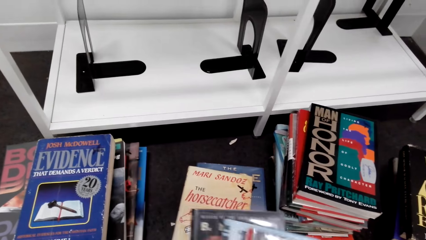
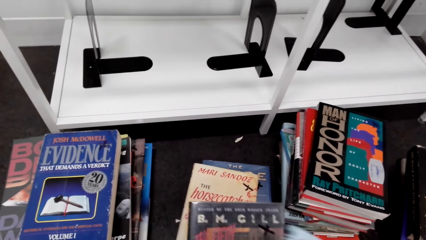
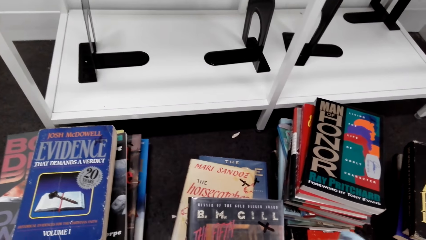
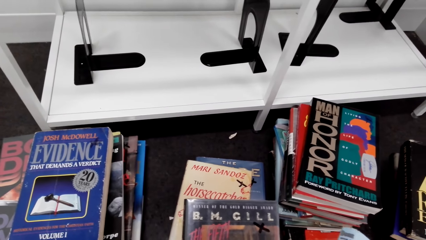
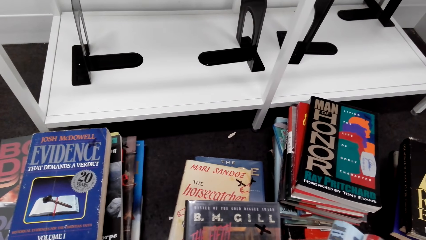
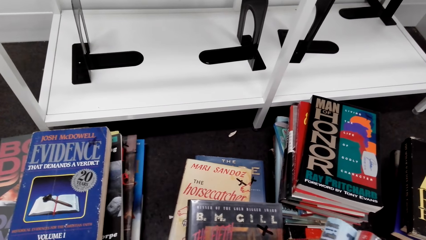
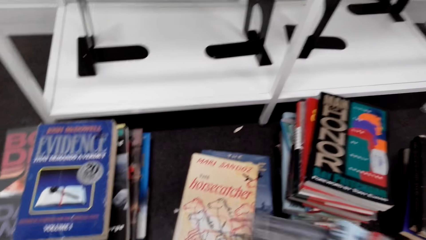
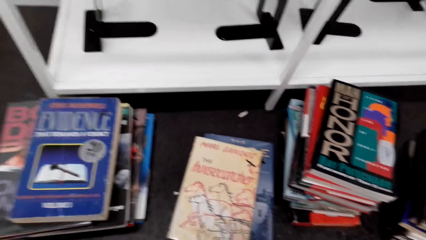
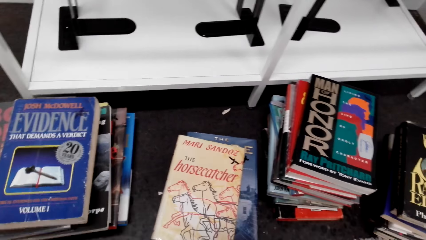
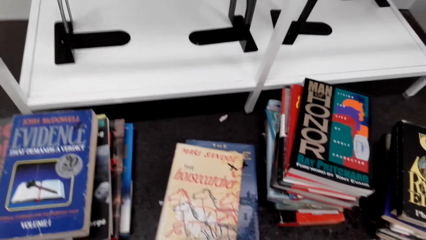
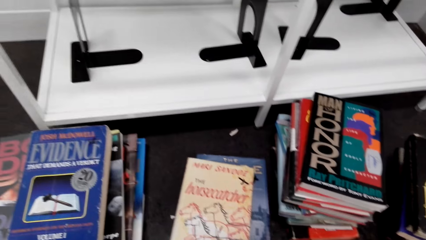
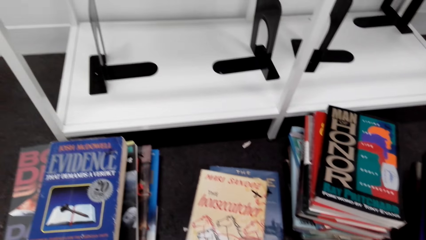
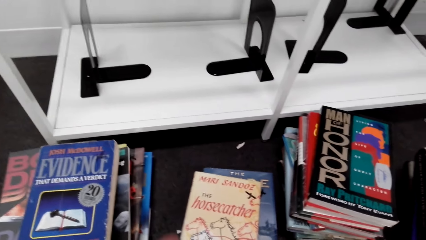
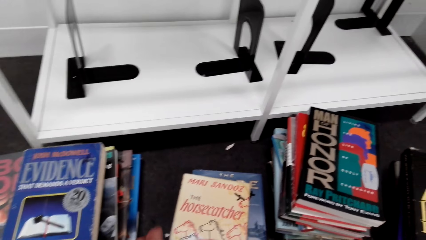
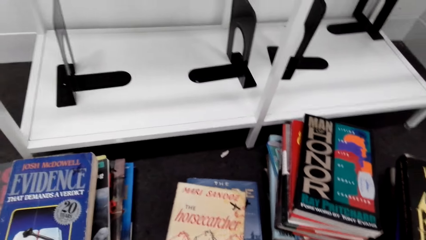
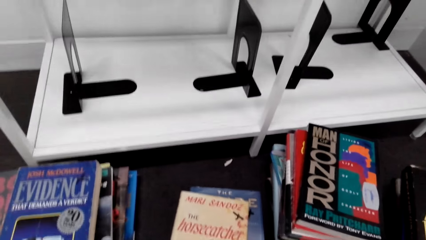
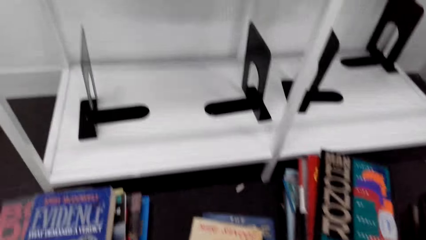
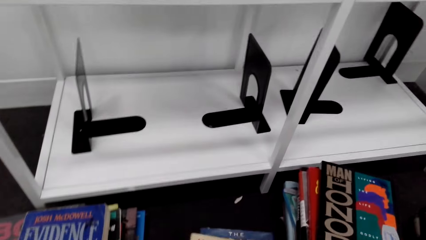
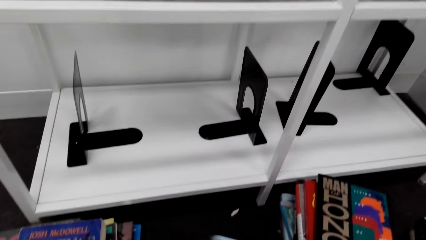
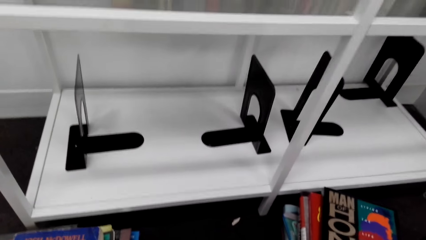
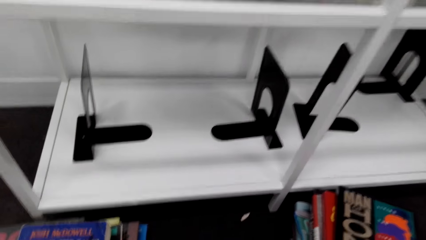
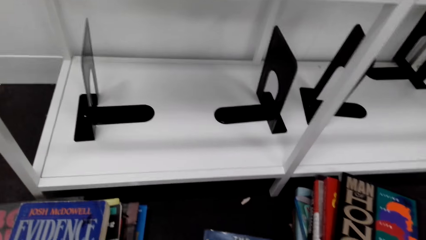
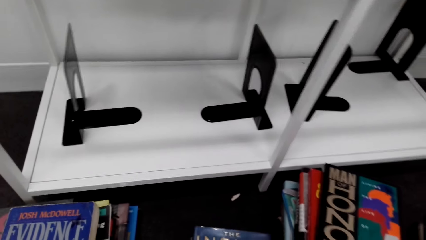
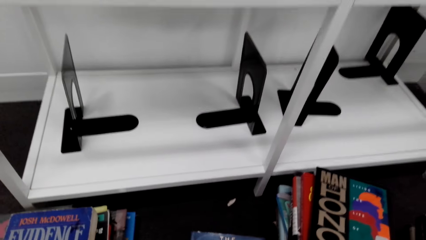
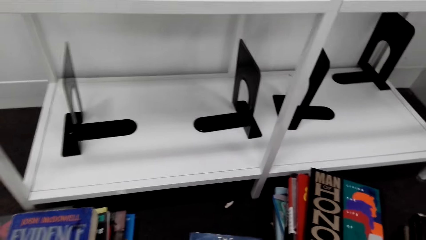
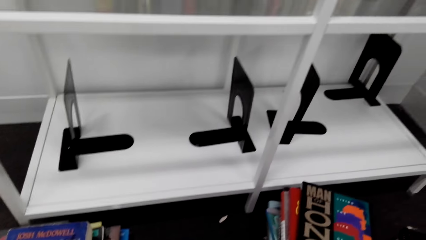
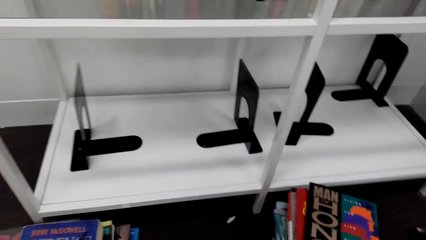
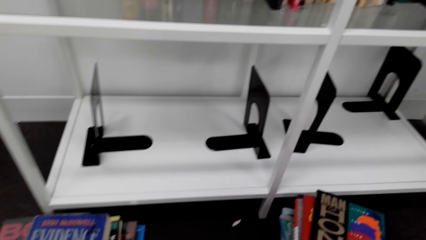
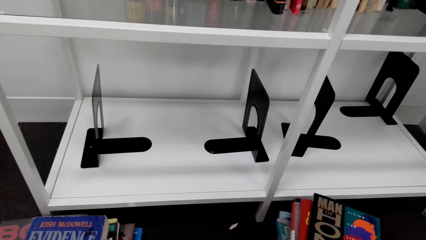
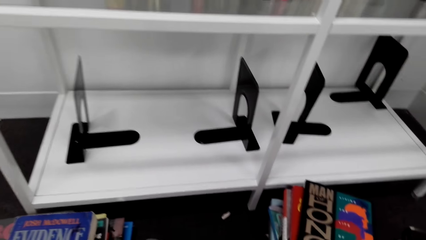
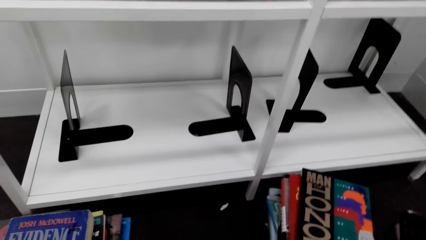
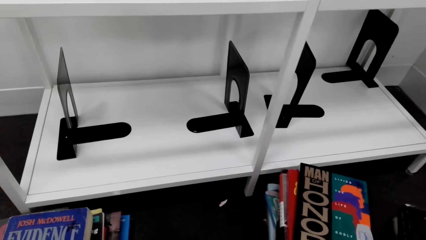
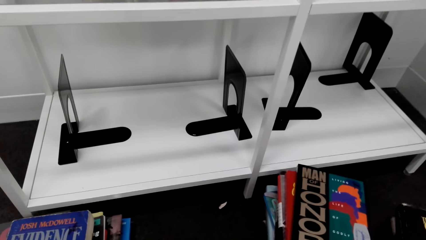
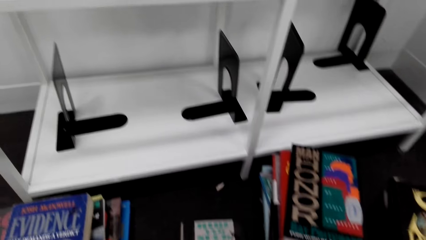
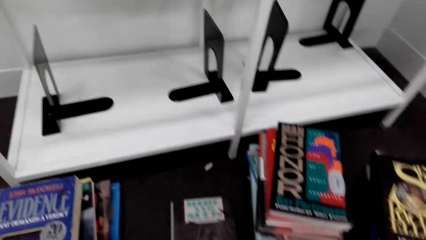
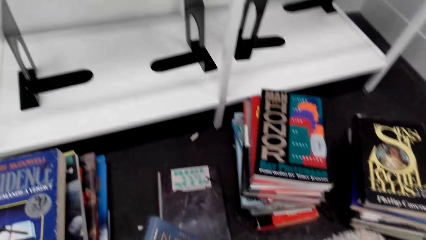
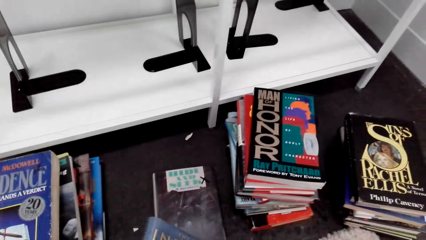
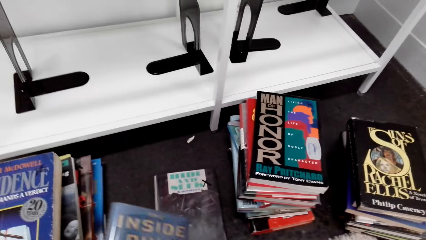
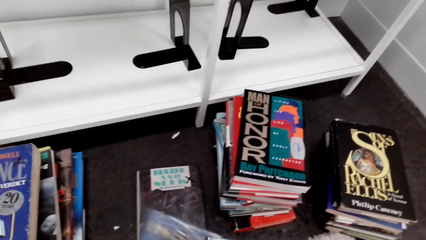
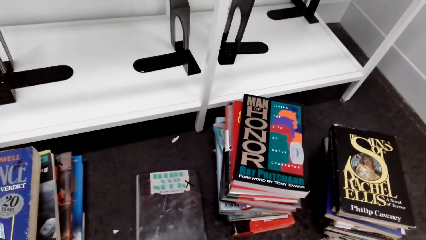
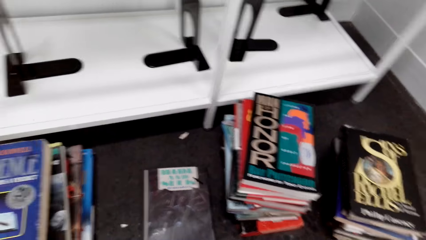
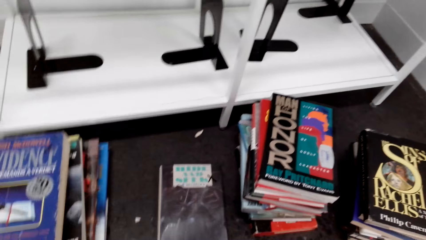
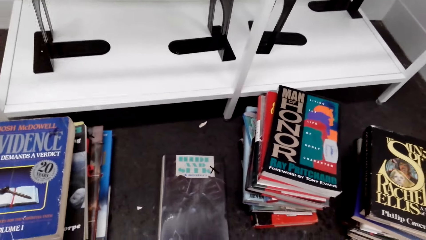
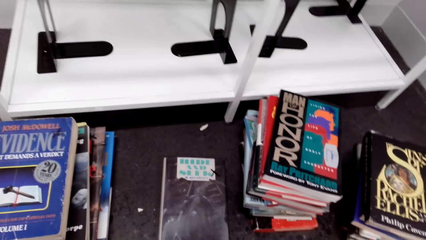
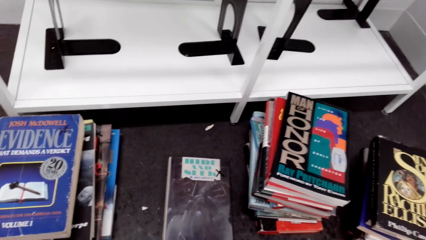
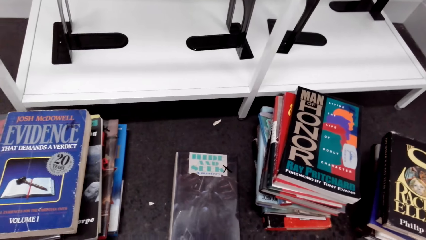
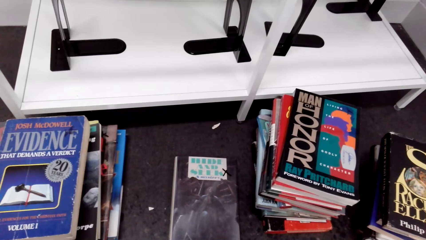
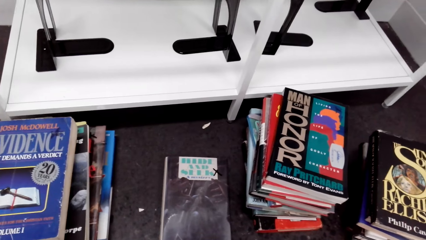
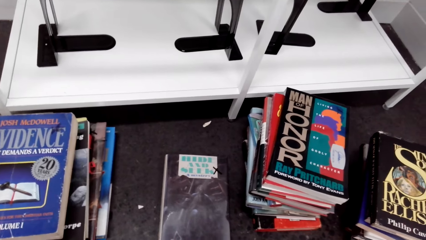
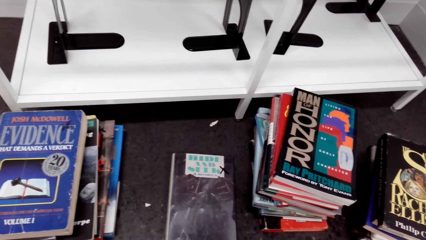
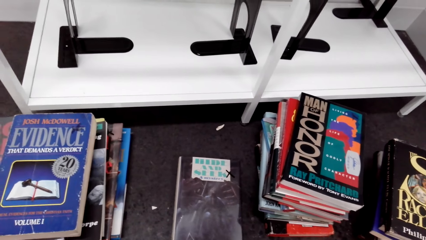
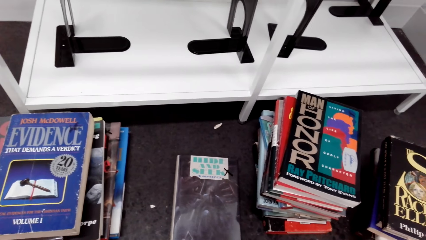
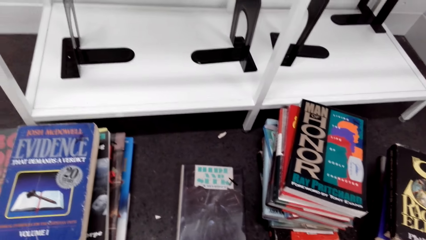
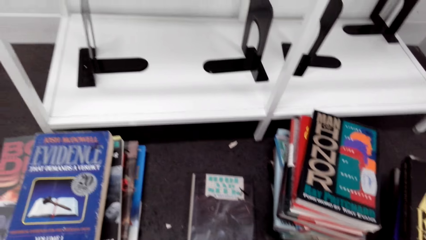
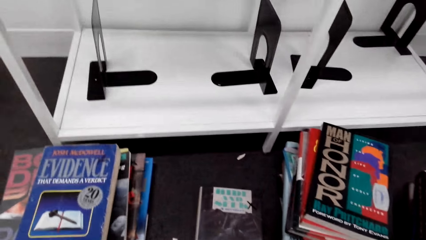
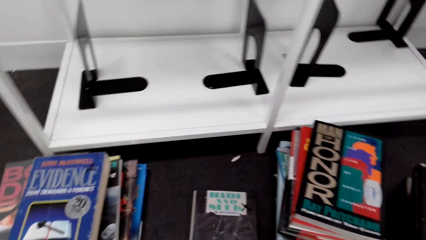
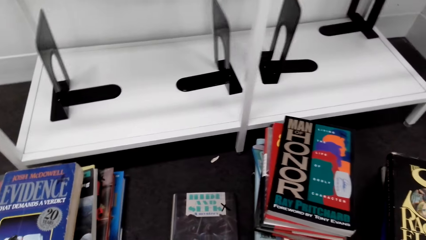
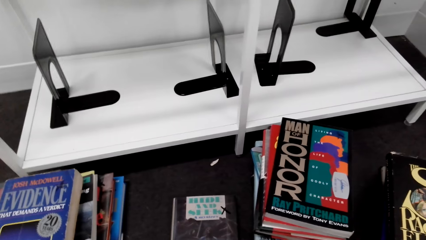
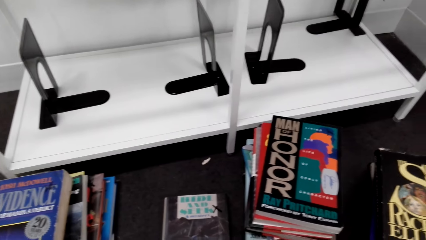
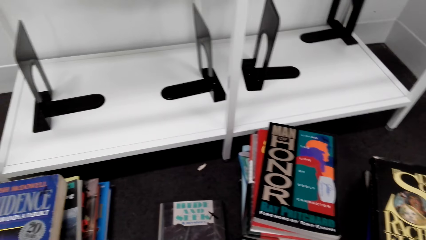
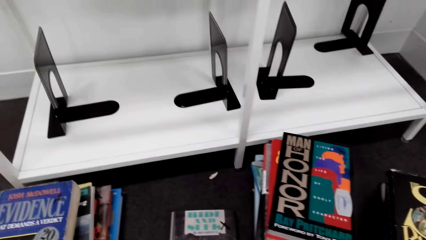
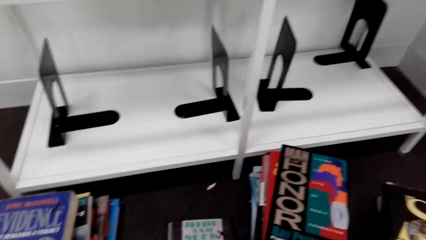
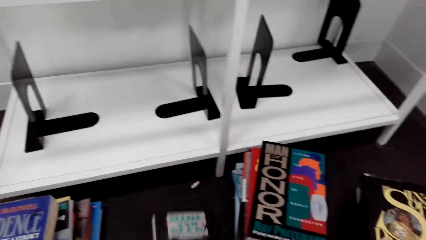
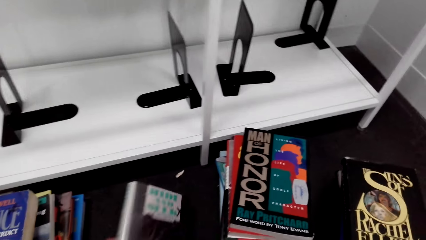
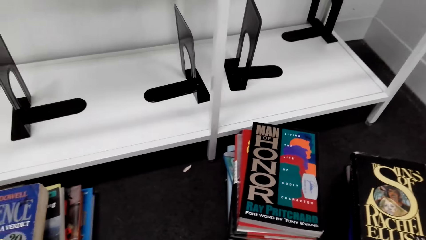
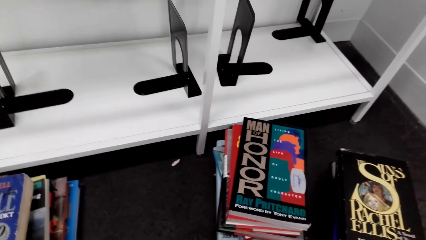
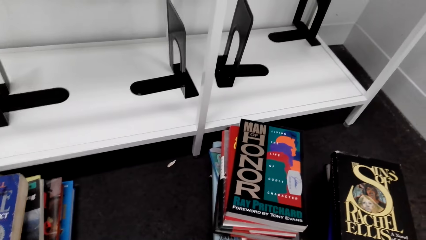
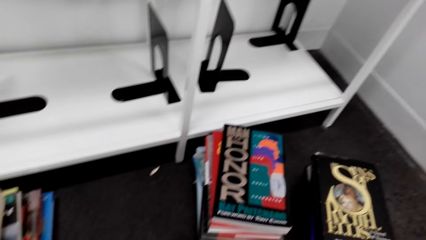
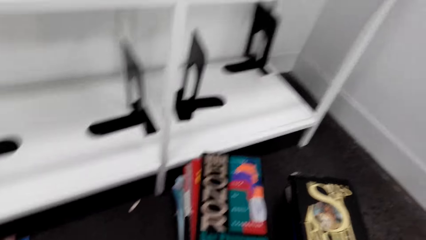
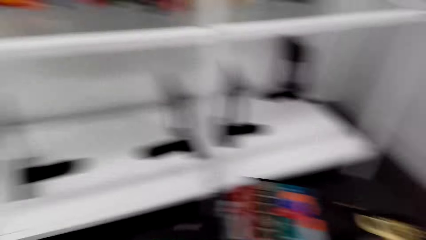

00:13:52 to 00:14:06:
The camera wearer moves books. They look around. They lift a book.

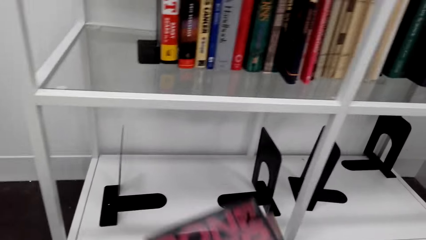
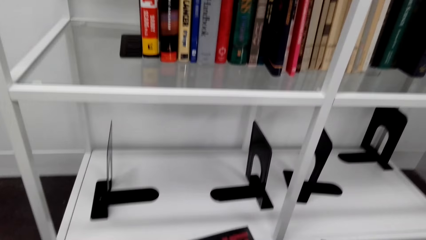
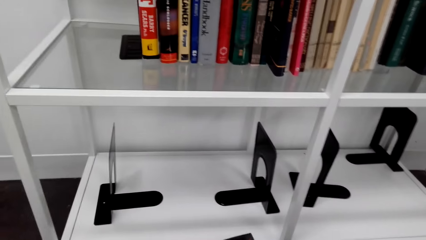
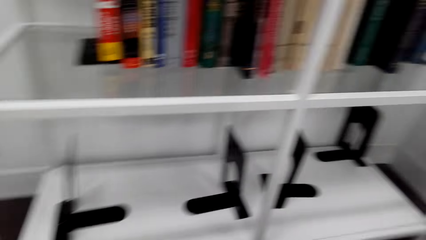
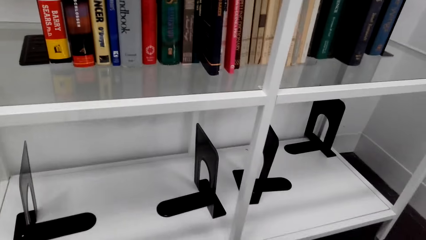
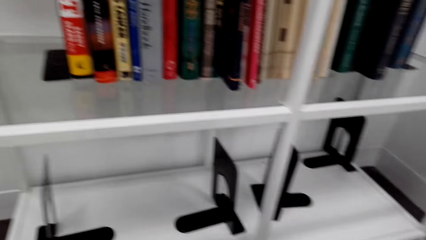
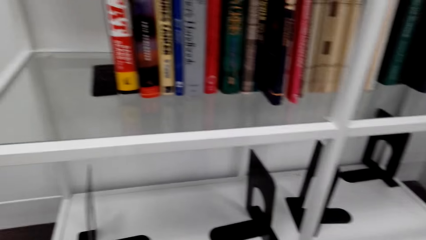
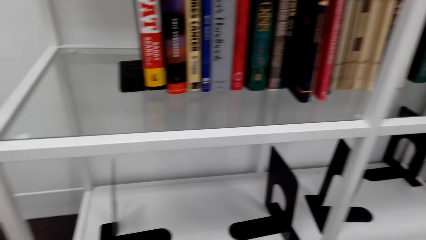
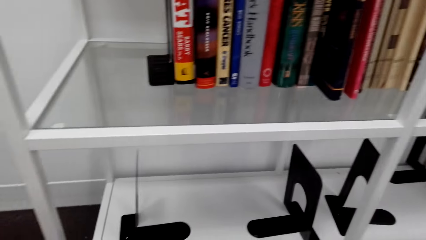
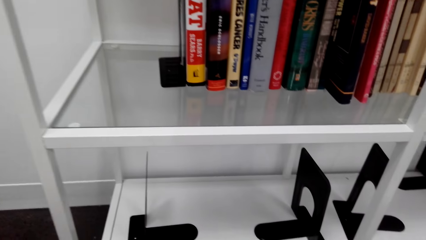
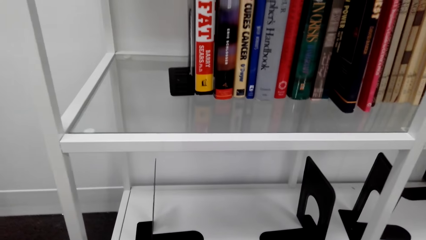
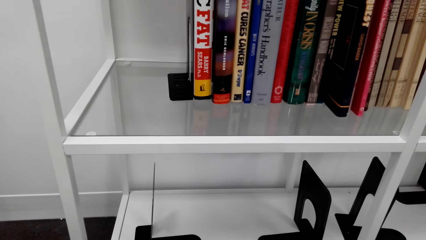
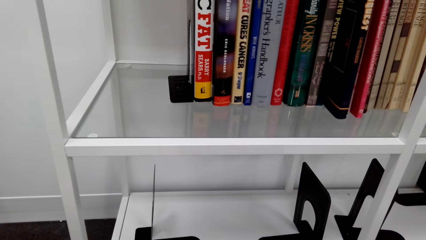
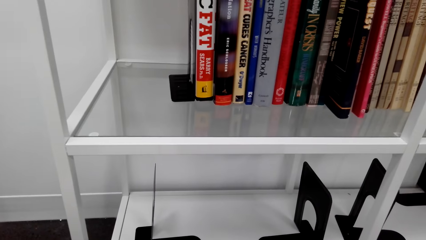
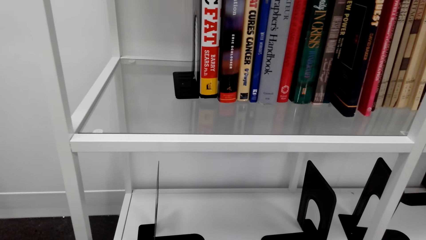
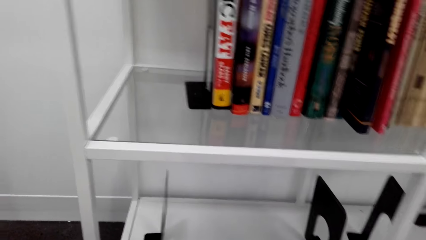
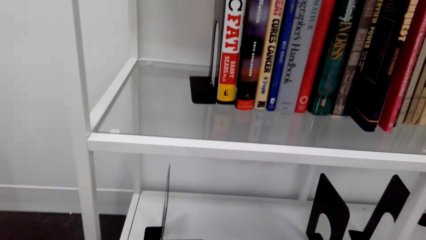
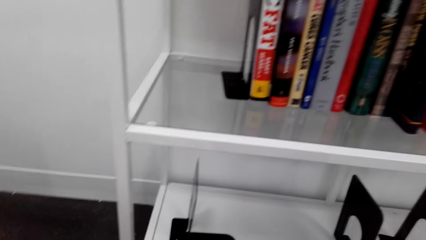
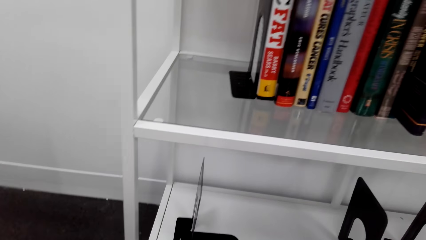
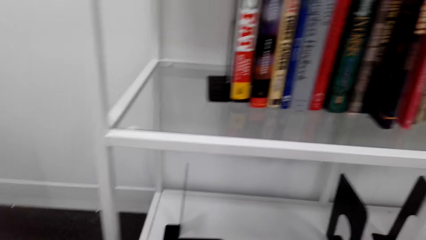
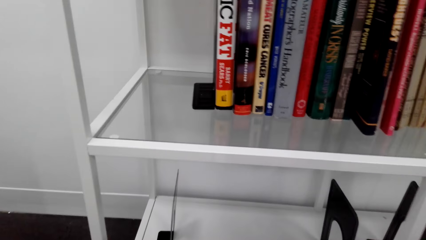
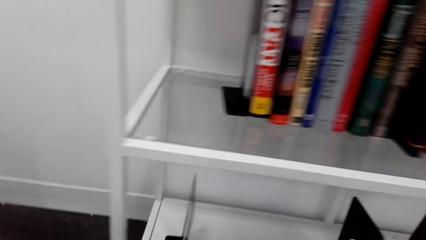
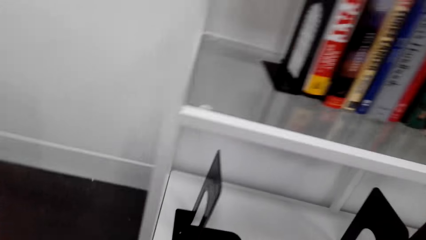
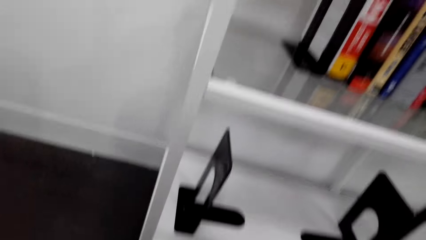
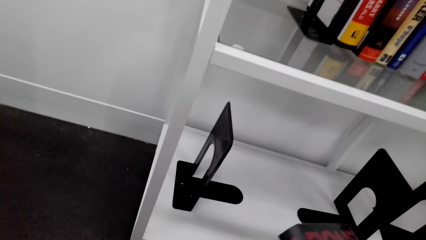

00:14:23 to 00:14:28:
The camera wearer looks around.
